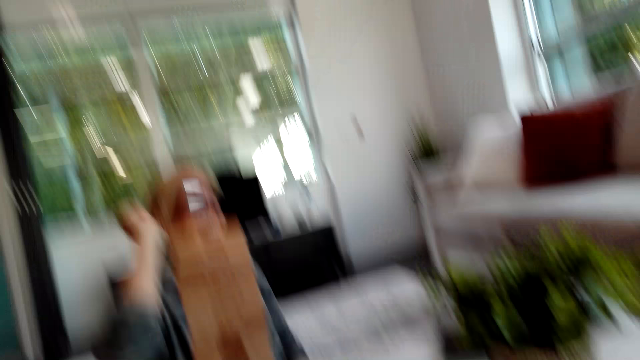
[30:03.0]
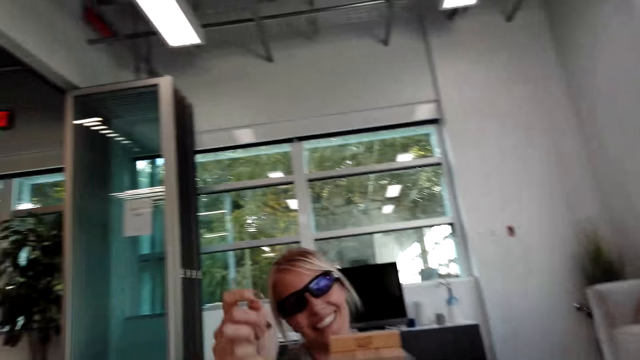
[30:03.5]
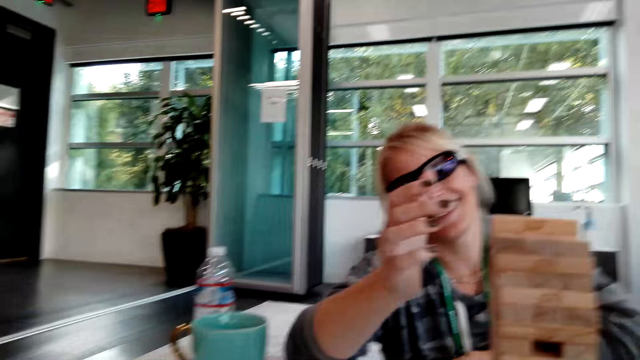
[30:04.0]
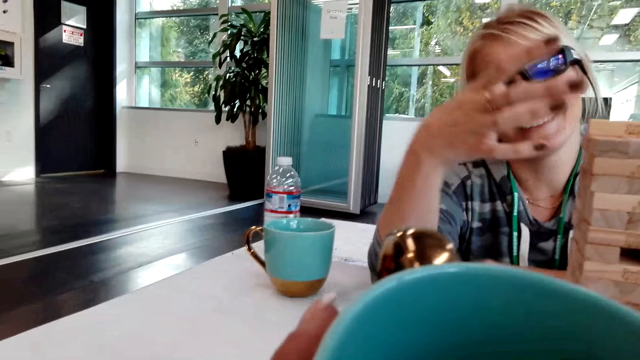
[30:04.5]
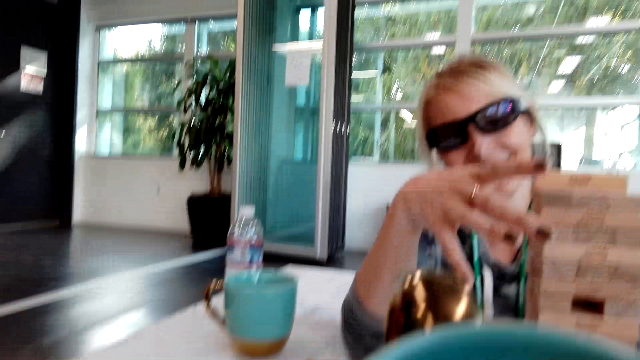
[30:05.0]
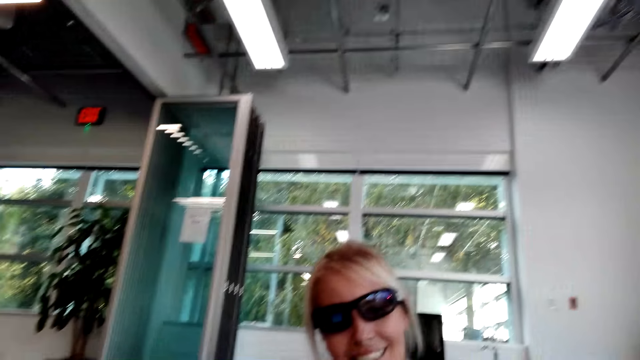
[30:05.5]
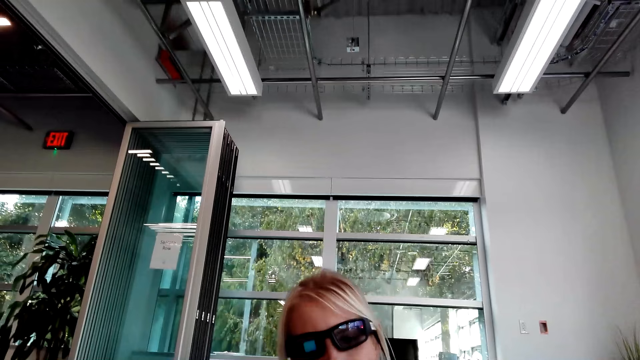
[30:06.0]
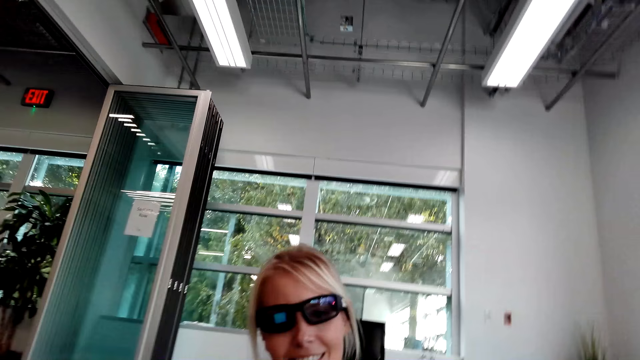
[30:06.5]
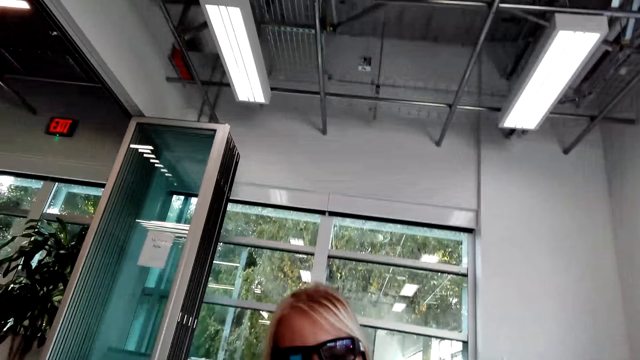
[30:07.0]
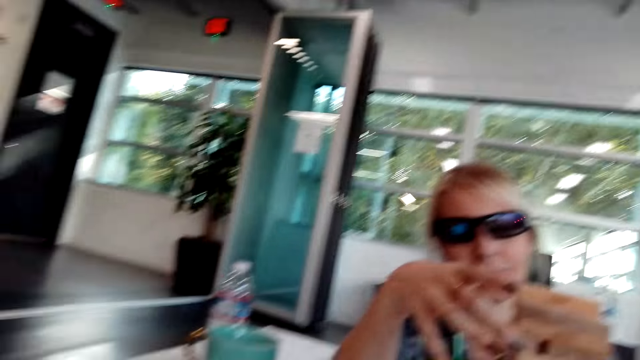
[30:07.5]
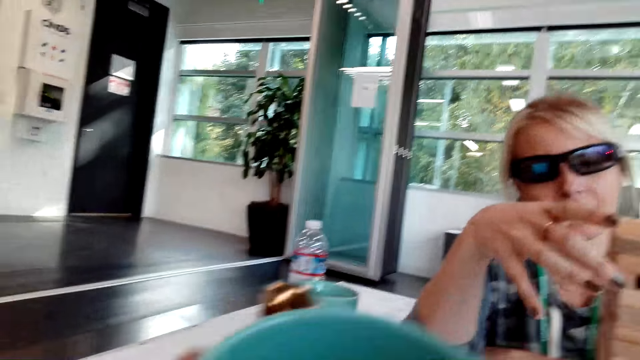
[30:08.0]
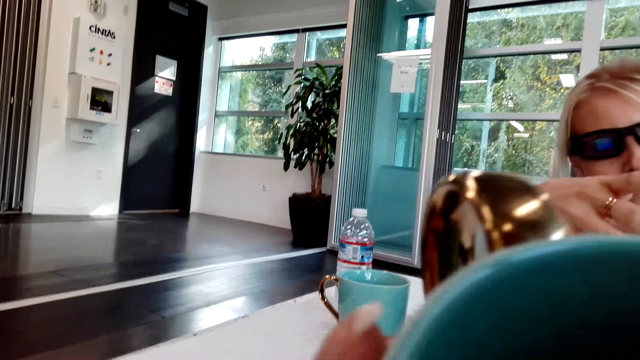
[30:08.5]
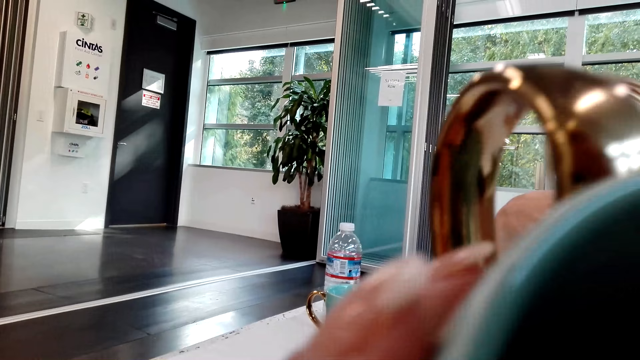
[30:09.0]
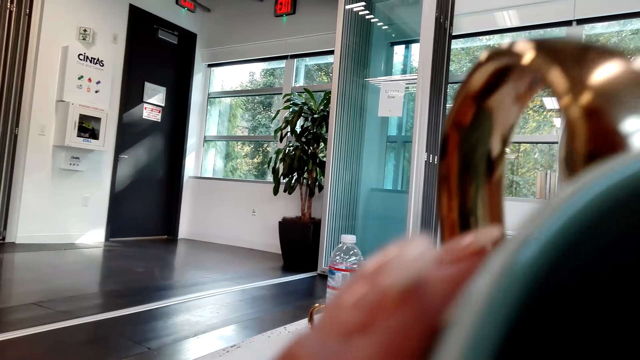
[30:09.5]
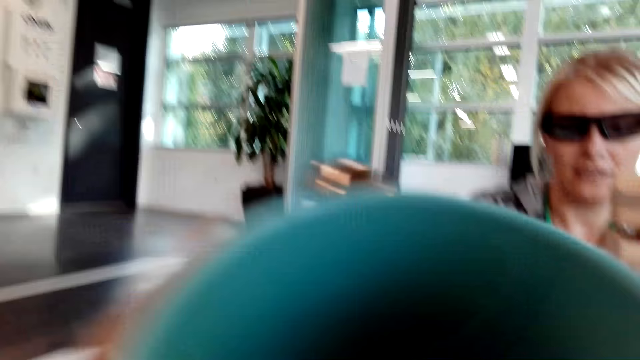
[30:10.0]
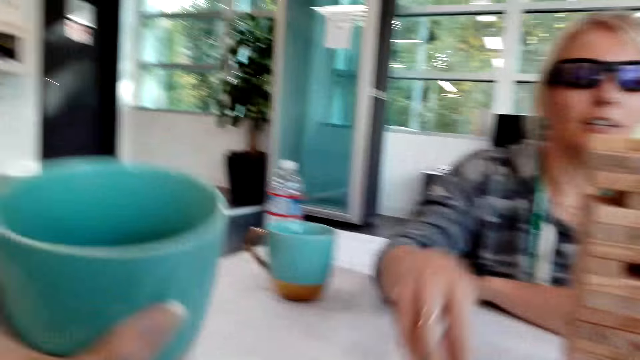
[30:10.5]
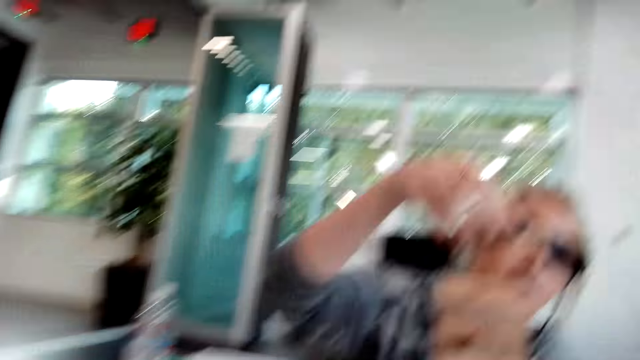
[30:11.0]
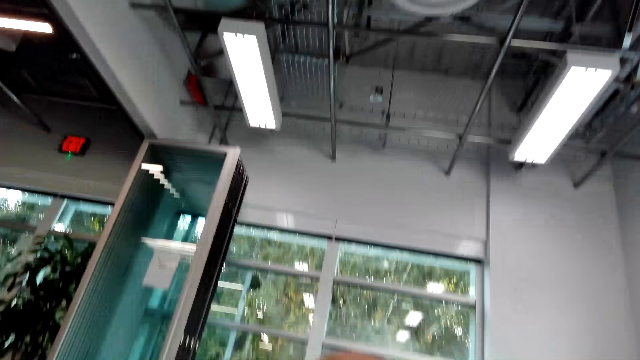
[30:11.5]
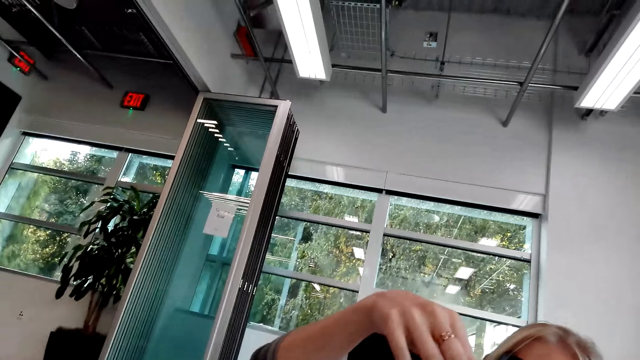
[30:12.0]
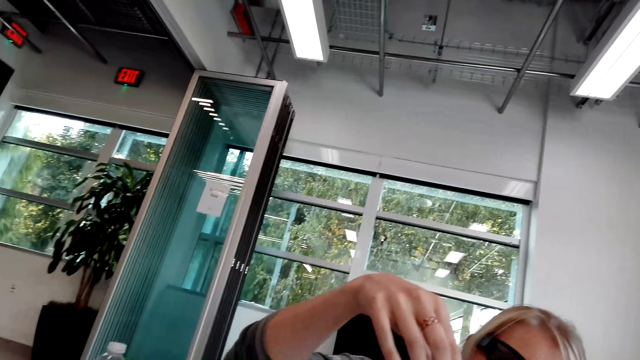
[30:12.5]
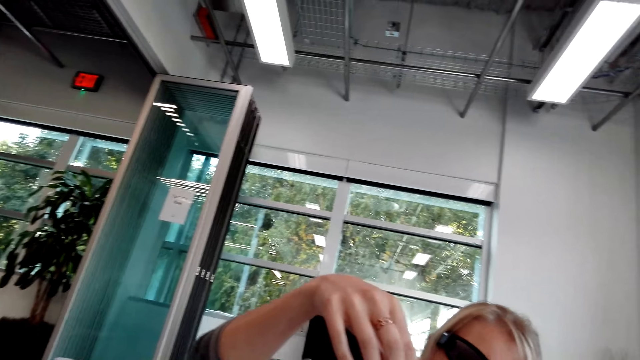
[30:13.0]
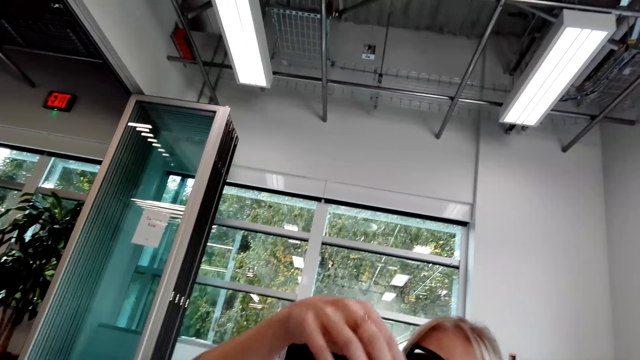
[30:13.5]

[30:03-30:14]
The camera wearer drinks from the cup. They place the cup on the table.

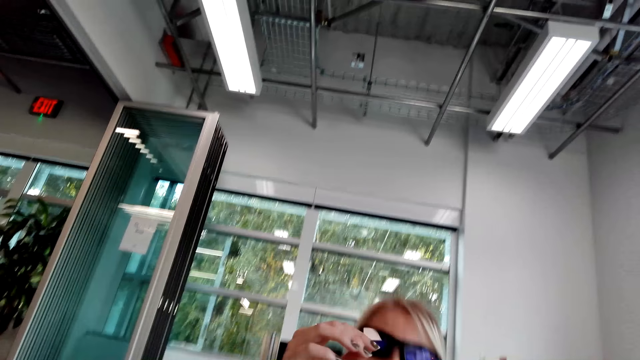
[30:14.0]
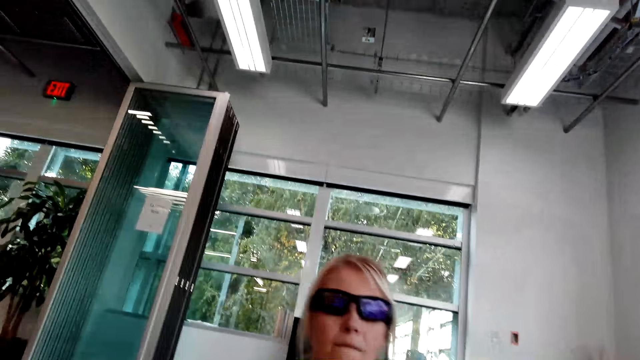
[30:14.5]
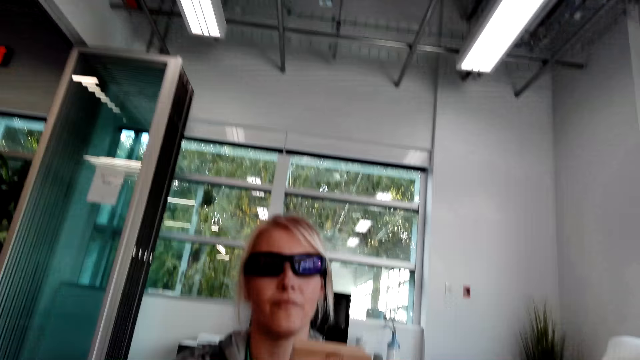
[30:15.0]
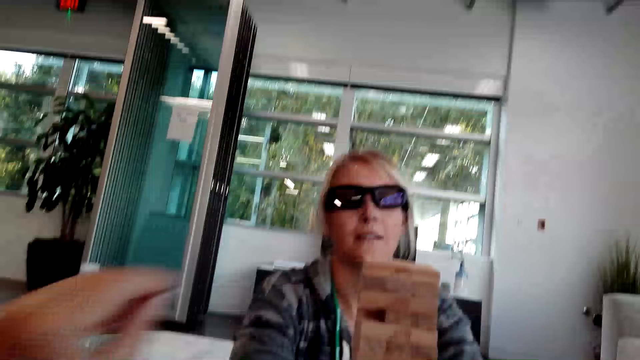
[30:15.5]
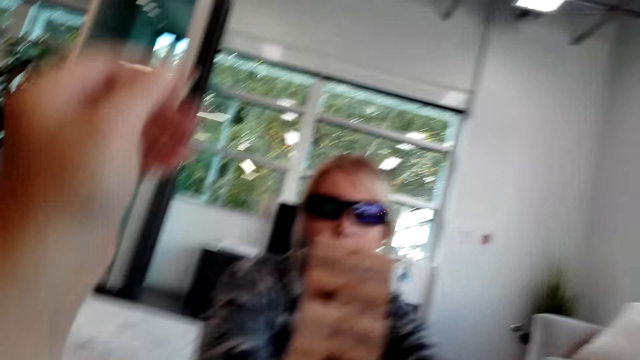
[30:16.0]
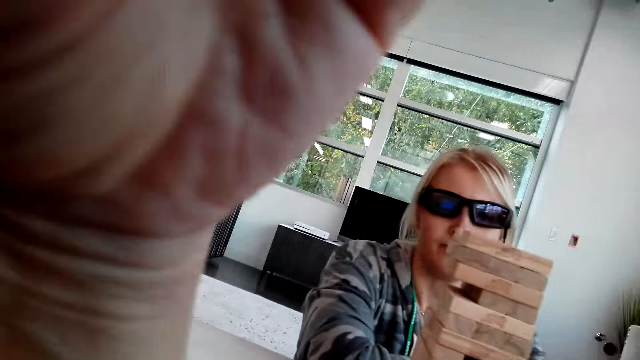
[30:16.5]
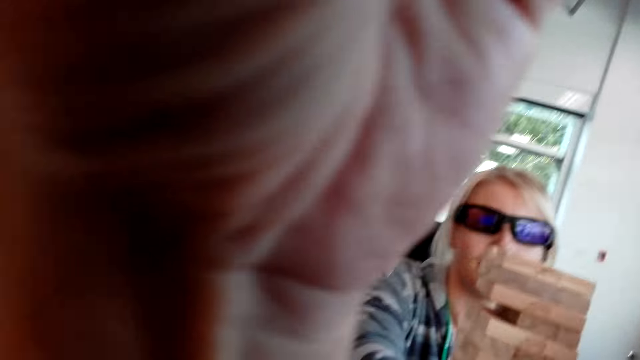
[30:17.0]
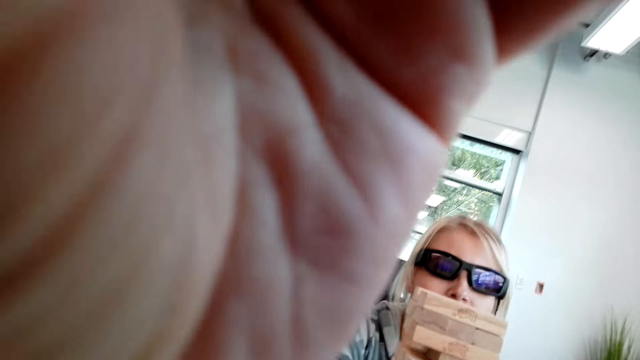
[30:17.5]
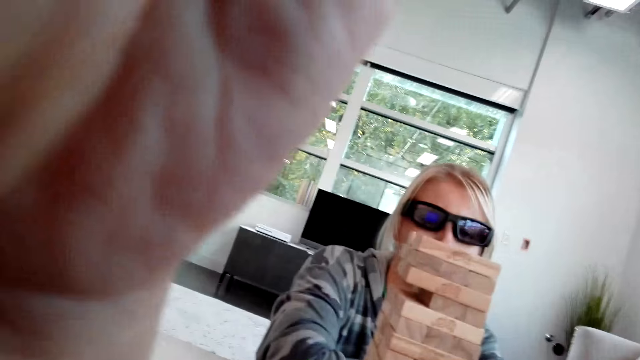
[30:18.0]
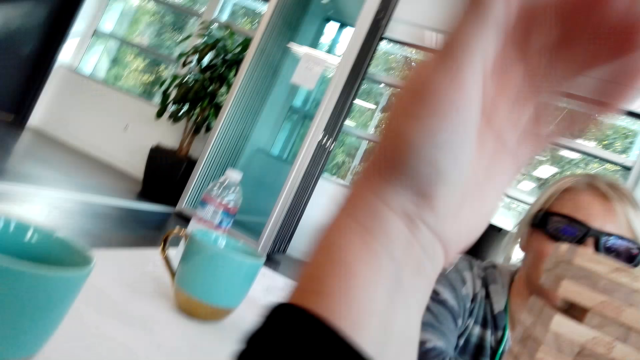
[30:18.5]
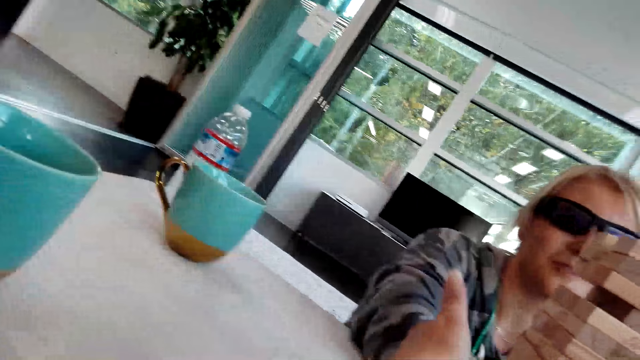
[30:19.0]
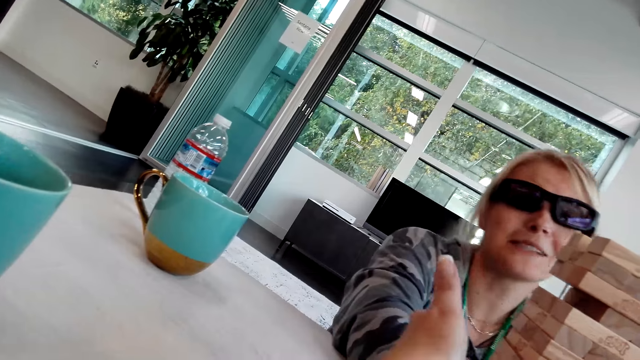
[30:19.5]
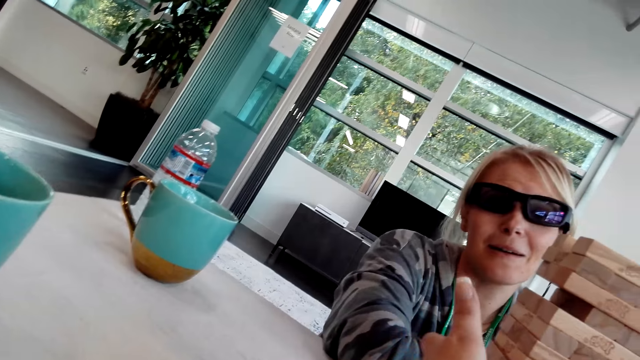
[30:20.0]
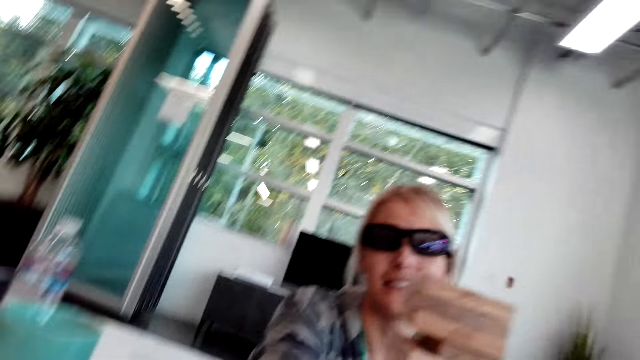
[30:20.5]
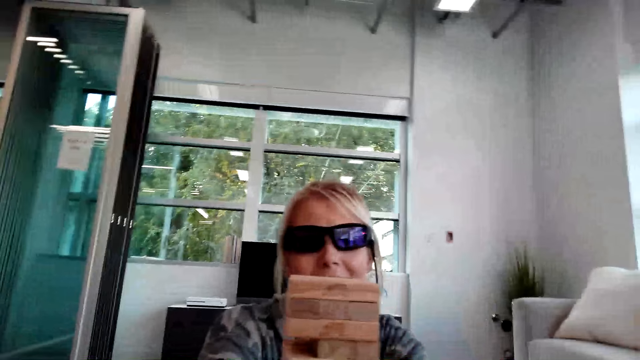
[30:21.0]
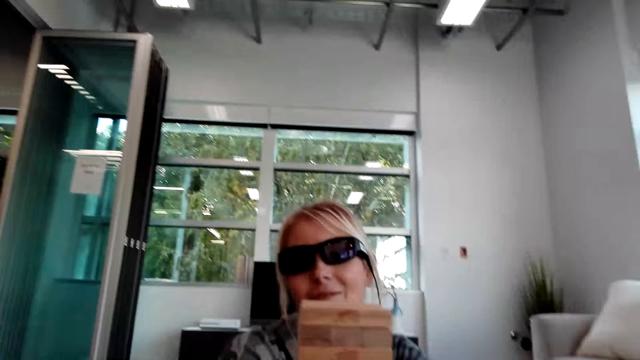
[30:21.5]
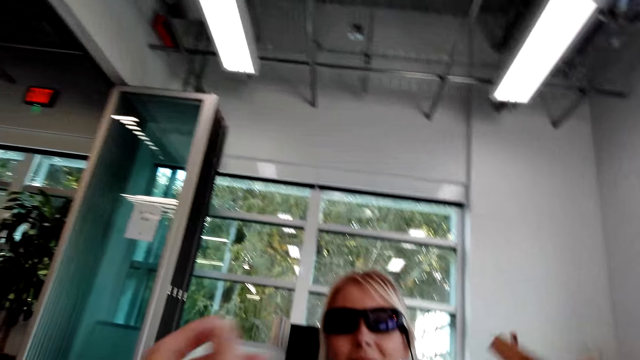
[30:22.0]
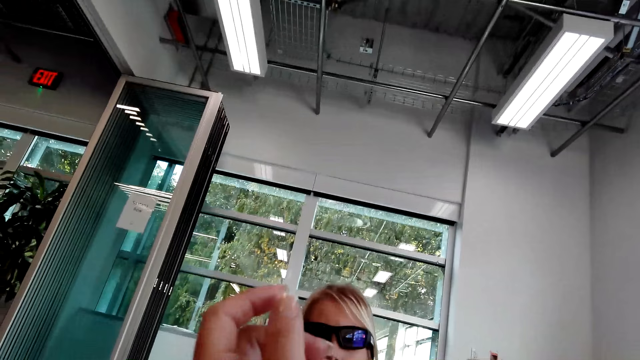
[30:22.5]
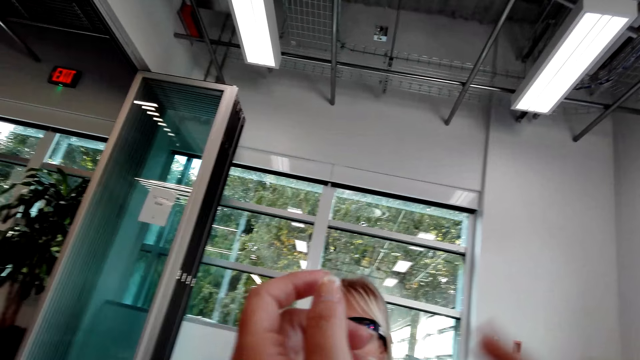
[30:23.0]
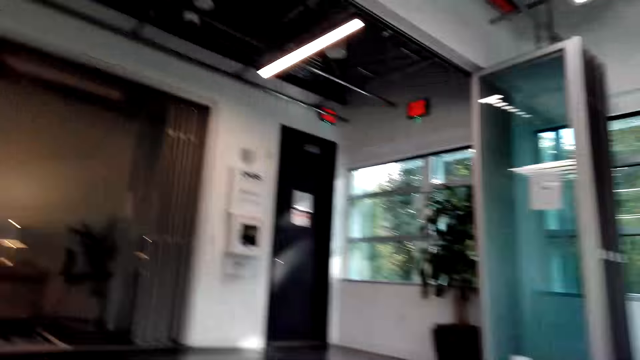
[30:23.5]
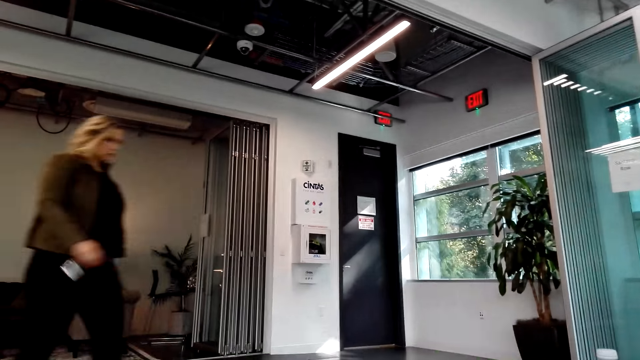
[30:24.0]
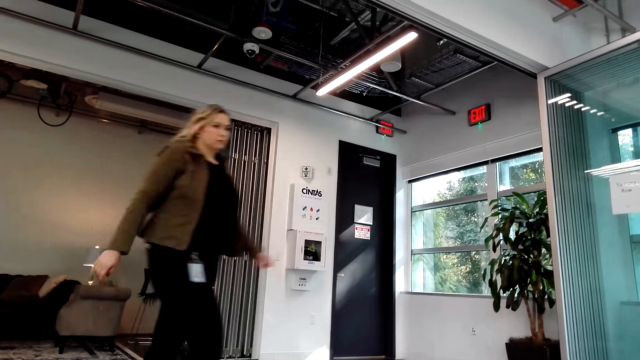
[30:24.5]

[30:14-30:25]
The camera wearer raises a hand. They put the hand on the camera. They stretch the hand. They move around.
